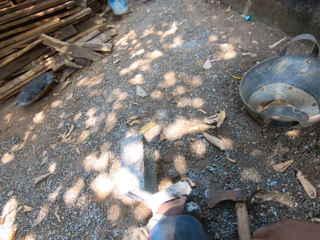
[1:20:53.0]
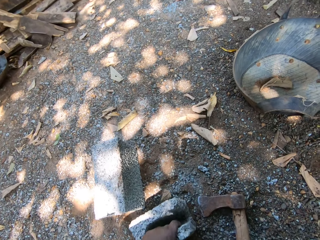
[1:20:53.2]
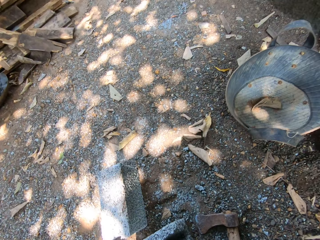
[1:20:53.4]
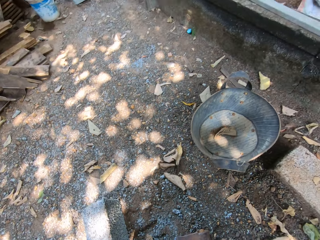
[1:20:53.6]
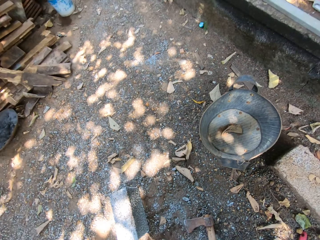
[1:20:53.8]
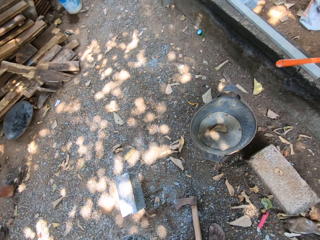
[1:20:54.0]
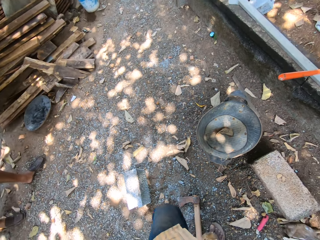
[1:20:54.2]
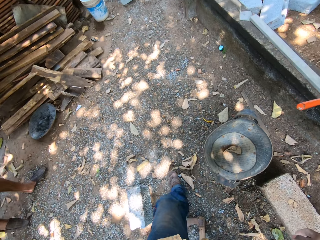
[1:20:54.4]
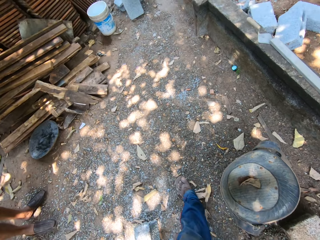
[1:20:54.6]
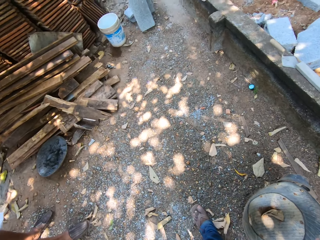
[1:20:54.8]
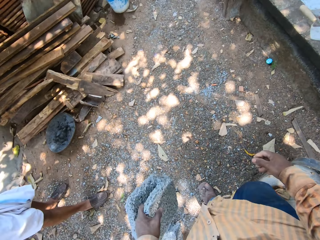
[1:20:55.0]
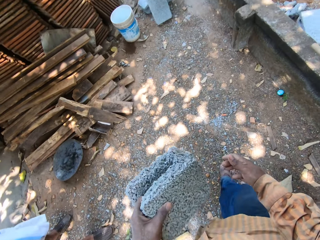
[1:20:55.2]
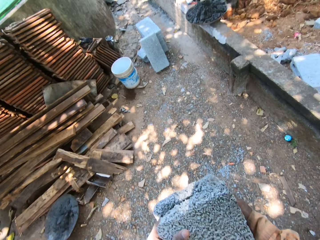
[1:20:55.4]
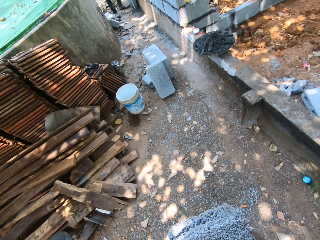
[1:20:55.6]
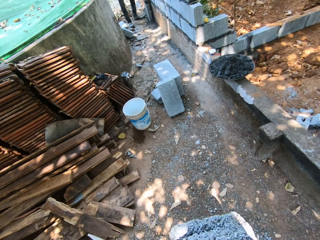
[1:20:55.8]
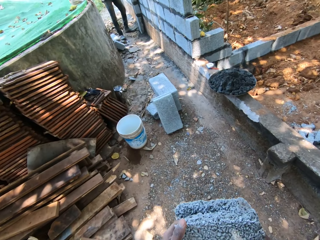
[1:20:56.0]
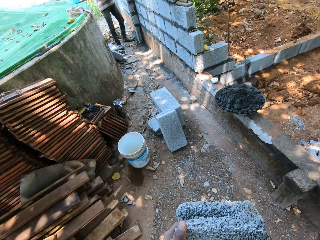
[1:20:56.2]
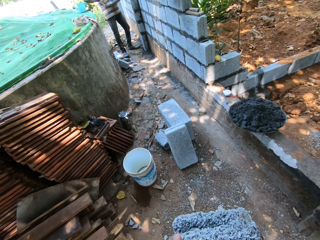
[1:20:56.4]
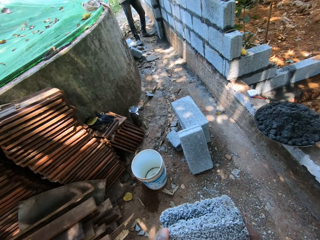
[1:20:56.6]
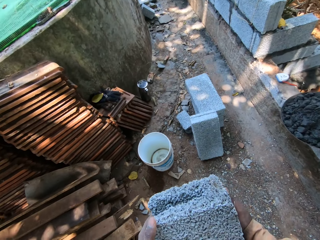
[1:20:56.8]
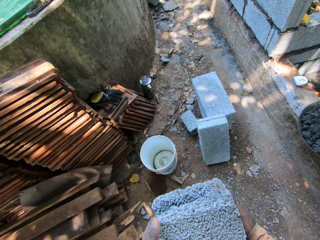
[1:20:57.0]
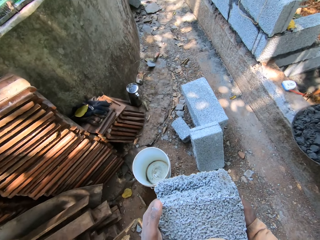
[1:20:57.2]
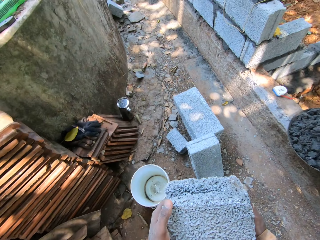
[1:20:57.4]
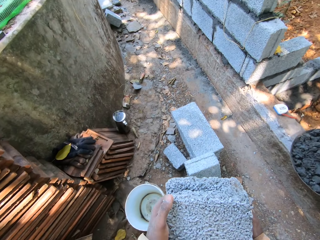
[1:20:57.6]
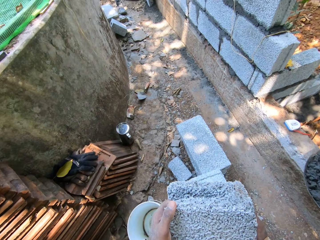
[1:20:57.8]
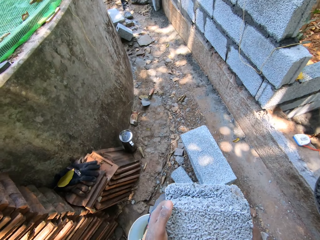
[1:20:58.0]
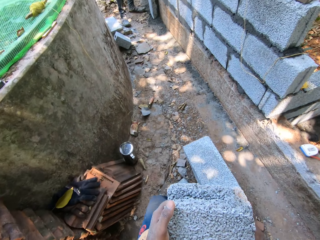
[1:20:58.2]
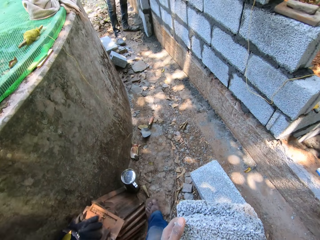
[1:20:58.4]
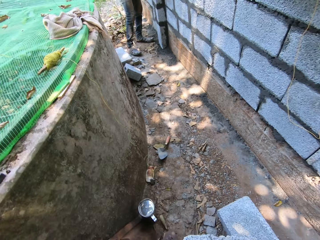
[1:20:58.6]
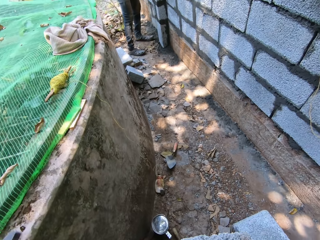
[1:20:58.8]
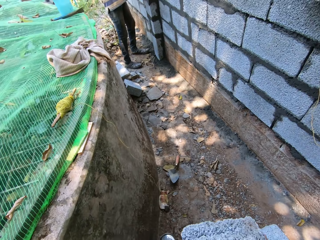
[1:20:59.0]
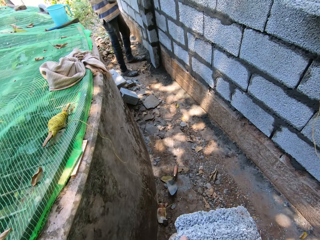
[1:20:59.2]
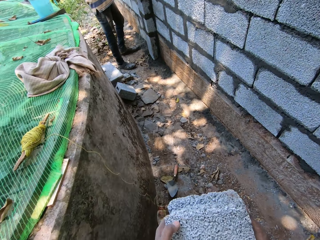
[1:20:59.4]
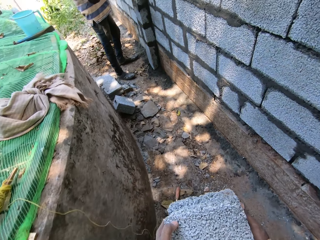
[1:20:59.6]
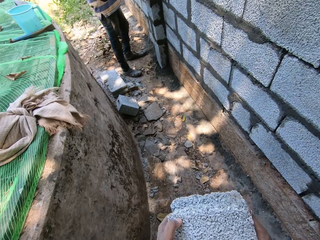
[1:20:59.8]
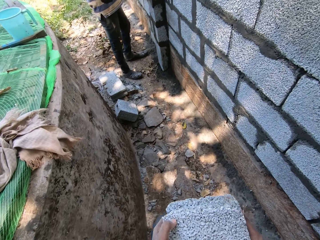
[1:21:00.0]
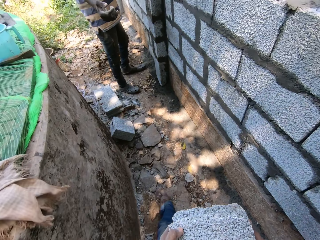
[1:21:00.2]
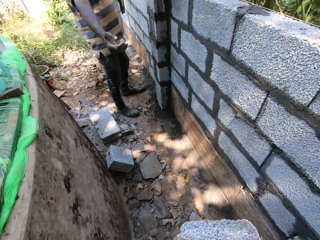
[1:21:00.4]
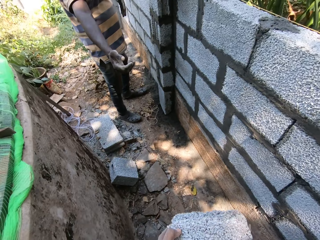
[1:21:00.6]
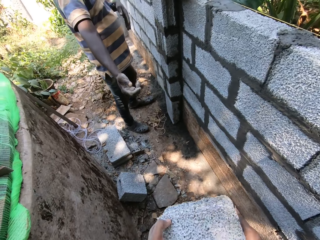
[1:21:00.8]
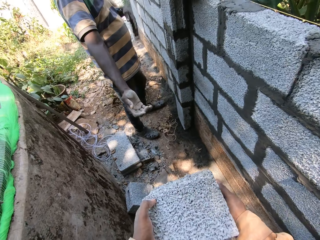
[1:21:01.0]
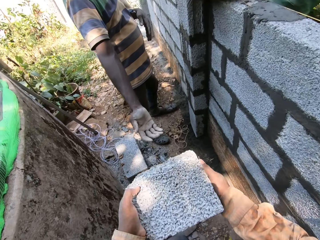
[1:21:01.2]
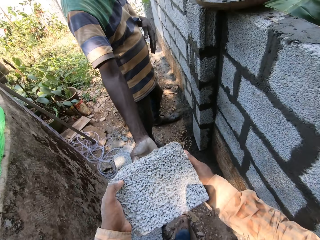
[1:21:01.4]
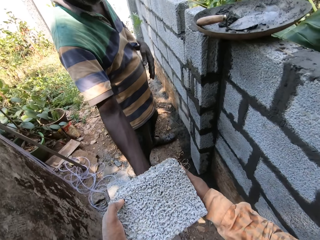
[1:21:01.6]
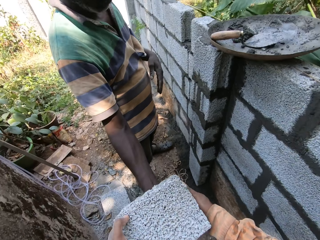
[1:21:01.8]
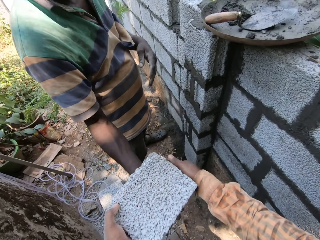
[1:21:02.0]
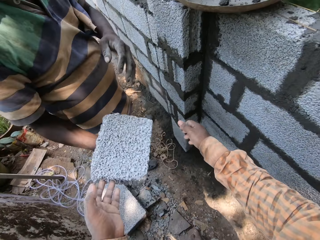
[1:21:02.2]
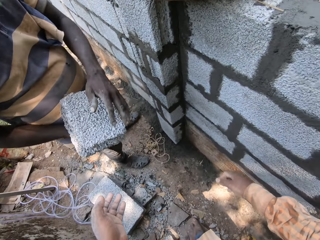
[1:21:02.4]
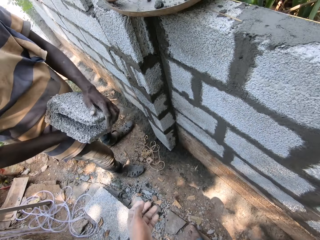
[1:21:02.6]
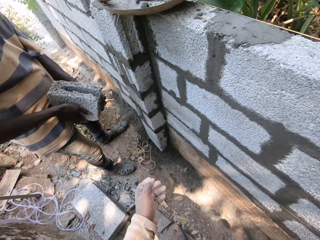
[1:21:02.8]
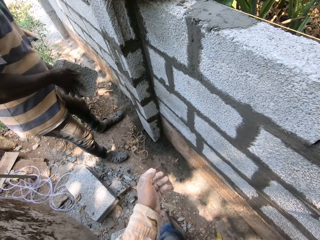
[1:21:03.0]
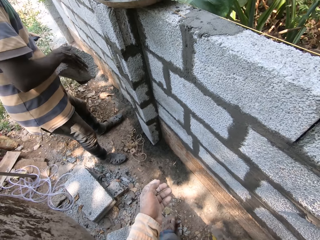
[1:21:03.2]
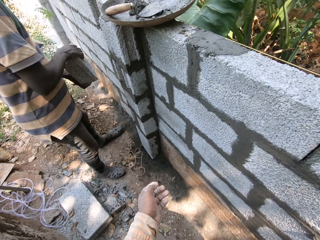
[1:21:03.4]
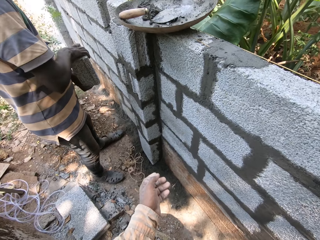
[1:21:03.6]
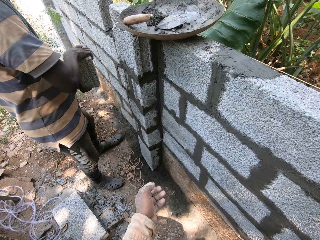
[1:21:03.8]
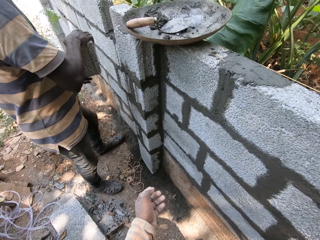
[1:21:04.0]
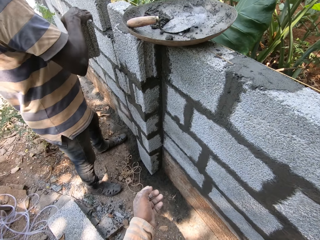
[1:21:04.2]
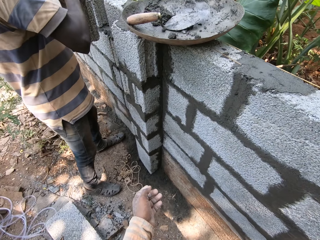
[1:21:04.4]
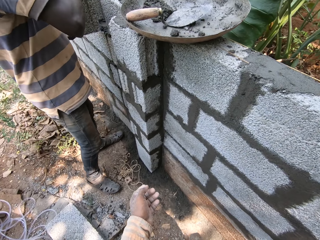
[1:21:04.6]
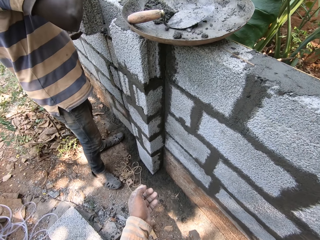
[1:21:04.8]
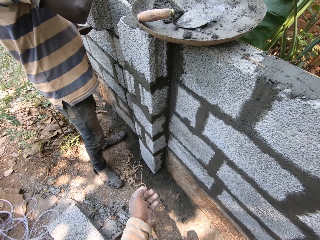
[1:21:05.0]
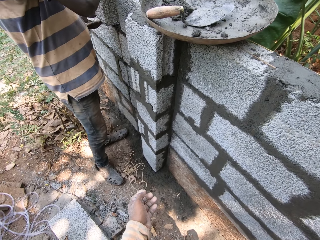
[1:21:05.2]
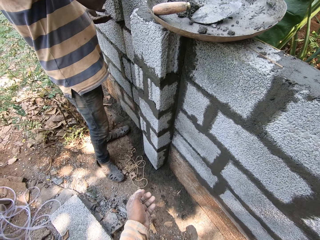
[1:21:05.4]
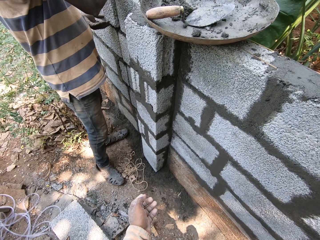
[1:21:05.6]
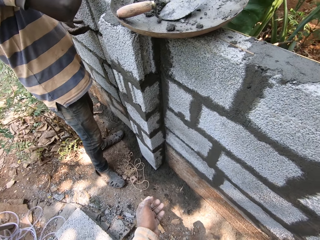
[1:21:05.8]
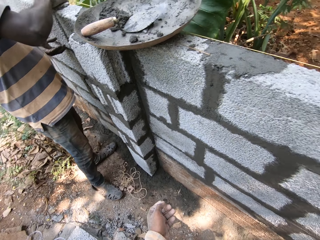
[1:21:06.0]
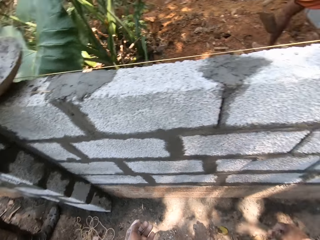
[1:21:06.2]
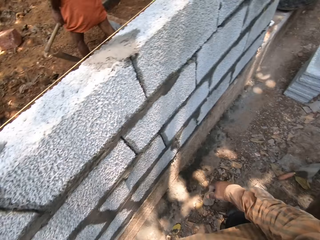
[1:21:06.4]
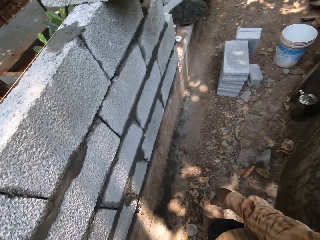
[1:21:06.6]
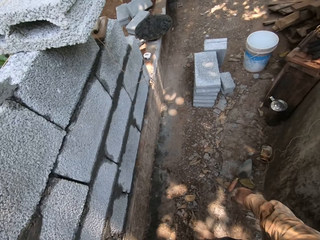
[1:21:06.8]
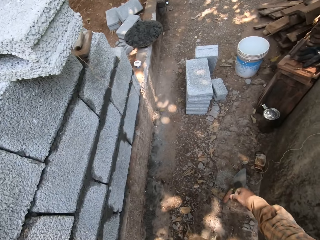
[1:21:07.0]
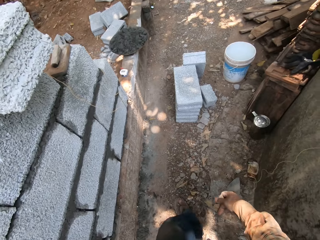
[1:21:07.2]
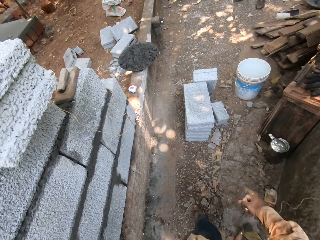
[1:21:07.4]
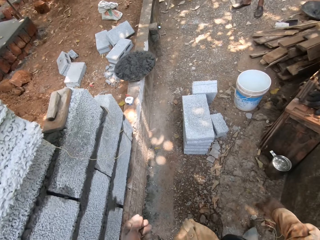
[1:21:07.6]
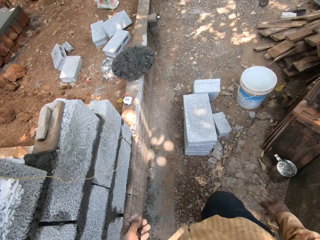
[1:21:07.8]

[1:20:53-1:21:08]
The camera wearer picks up the brick from the ground with his left hand. He walks towards the man. He carries the brick. The man collects the brick in the camera wearer's hands with his right hand. The camera wearer gives the man the brick. The man holds the brick with his hands. The man fixes the brick on the fence with his hands.

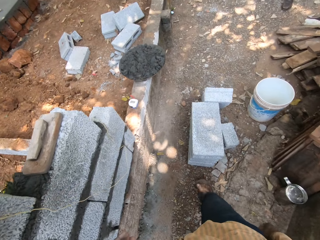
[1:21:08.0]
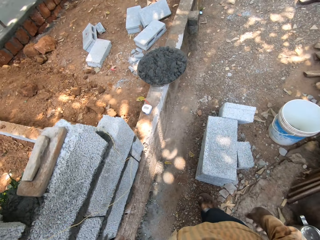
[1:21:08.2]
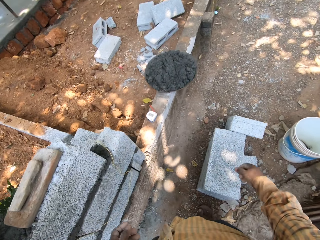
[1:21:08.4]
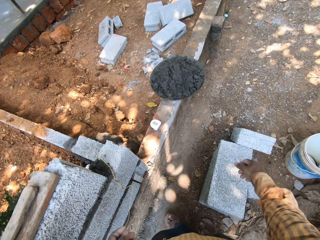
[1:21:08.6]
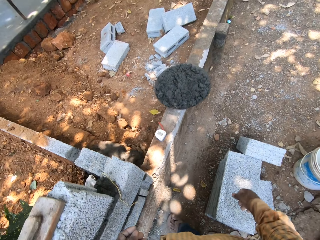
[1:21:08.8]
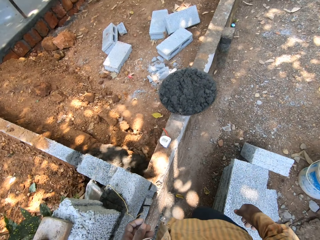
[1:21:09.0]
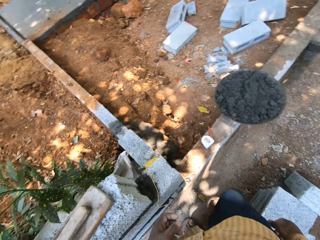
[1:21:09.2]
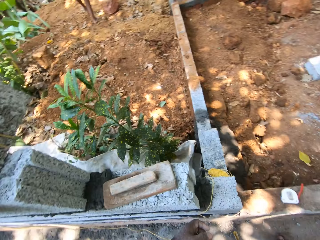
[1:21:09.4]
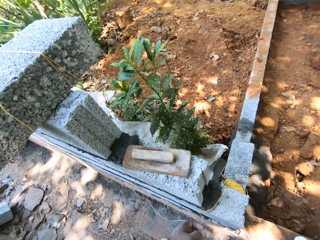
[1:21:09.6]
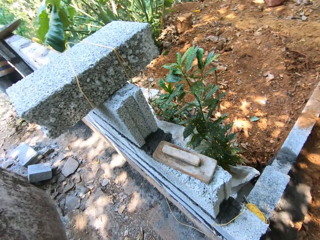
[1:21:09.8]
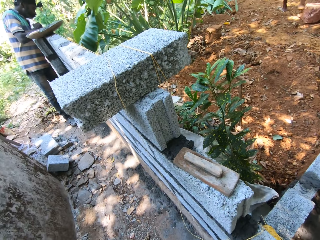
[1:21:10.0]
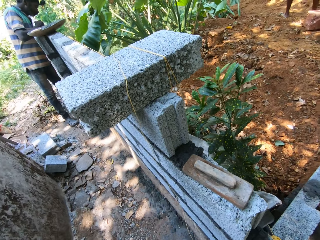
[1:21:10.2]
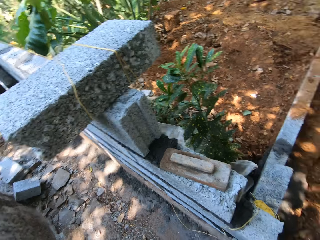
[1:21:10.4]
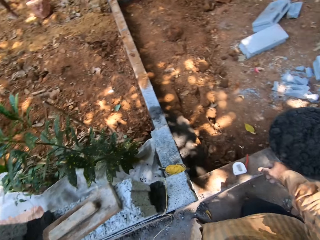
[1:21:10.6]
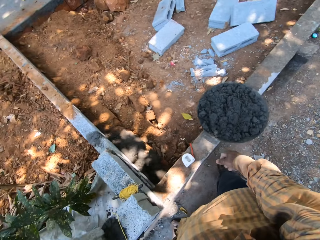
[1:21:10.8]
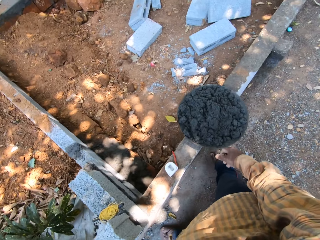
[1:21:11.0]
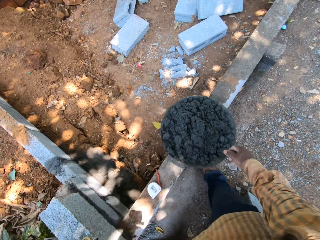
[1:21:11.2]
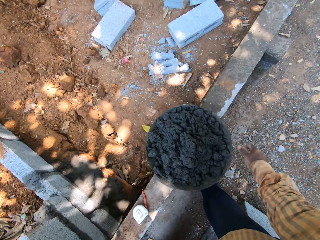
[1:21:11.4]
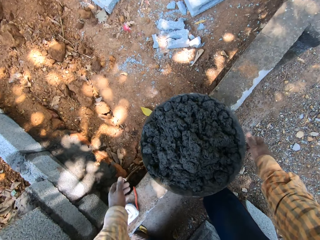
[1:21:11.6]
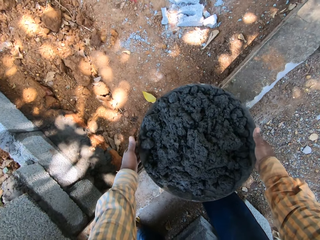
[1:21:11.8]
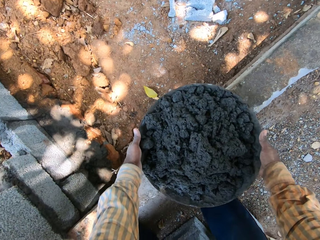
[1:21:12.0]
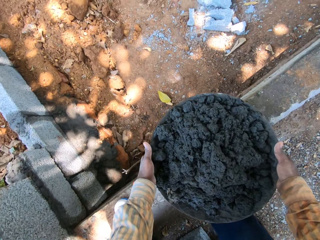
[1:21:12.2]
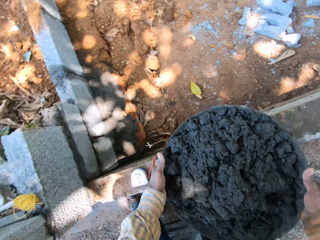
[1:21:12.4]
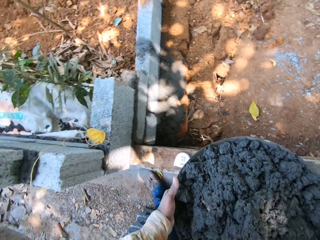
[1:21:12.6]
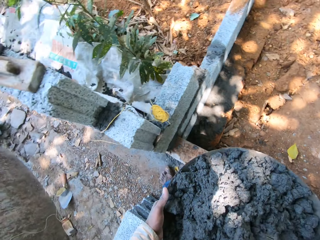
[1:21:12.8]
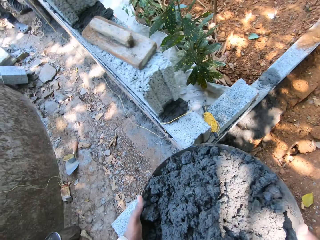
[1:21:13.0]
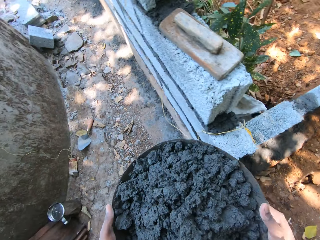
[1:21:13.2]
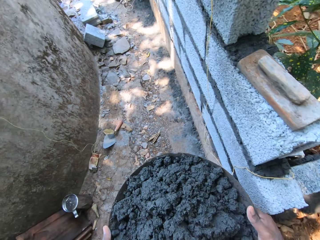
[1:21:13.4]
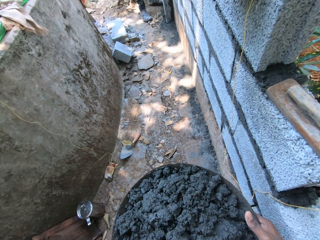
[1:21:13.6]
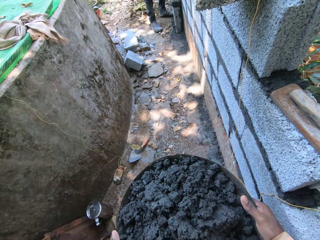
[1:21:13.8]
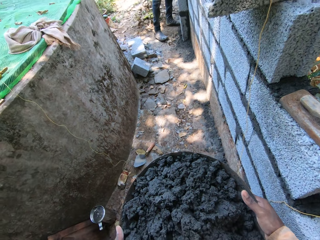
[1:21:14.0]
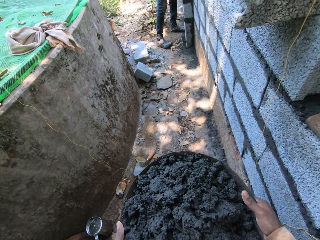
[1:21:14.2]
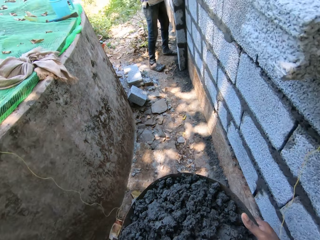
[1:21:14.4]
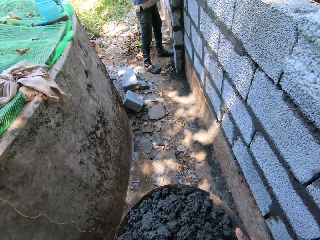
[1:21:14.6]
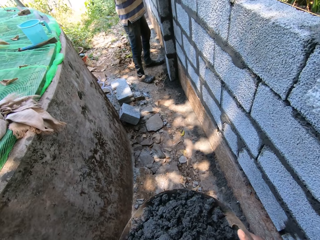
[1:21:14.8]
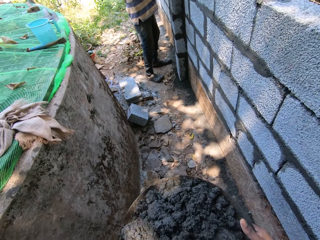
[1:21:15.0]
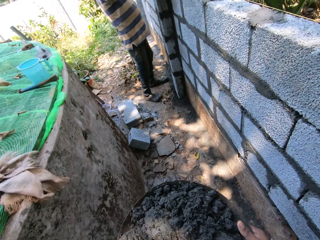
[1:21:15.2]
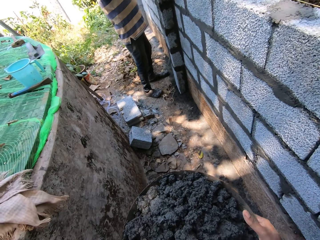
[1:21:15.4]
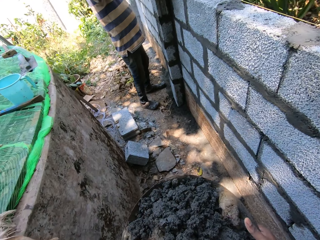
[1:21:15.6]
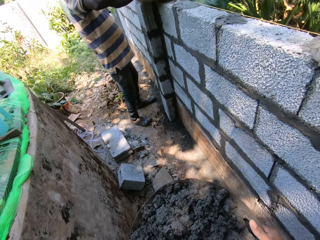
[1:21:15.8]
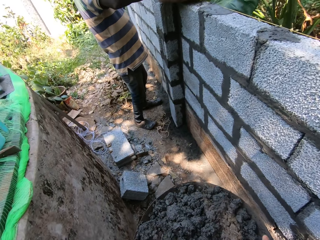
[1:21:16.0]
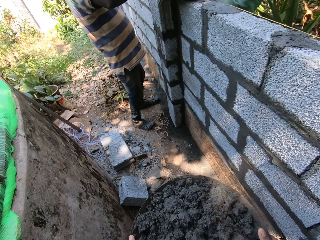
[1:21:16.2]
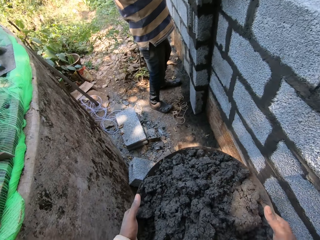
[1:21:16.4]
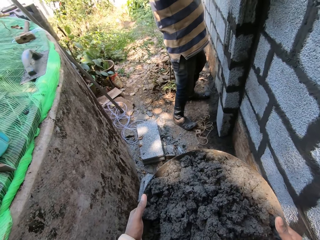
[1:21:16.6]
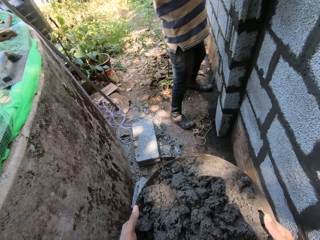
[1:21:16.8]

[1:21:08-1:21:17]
The camera wearer picks up a tray of mortar from the fence with his hands. He converses with the man. He interacts with another man.
